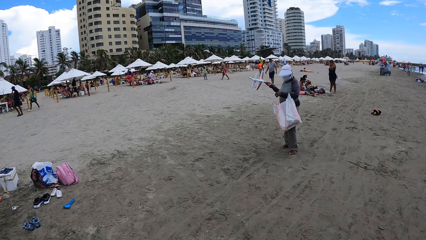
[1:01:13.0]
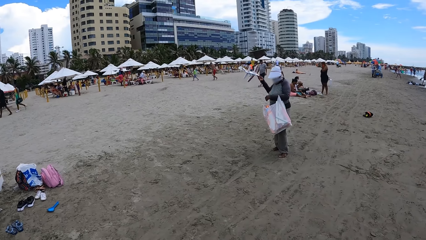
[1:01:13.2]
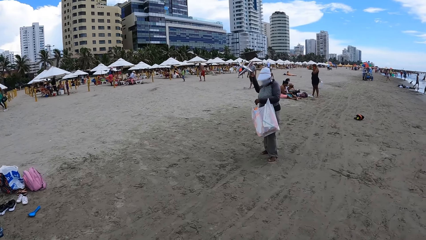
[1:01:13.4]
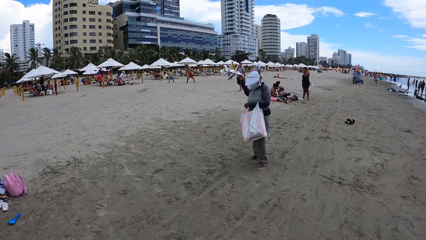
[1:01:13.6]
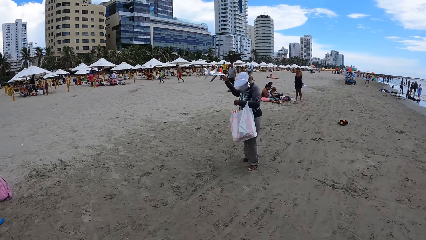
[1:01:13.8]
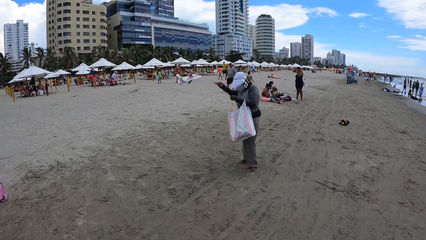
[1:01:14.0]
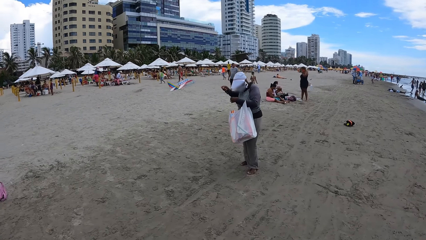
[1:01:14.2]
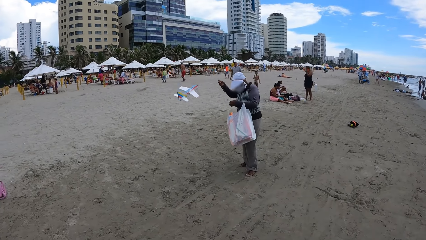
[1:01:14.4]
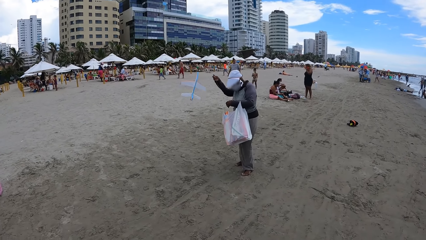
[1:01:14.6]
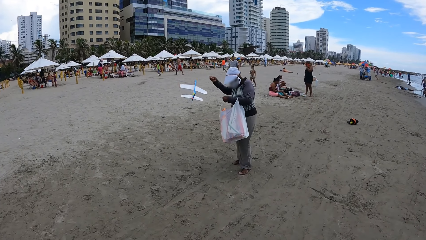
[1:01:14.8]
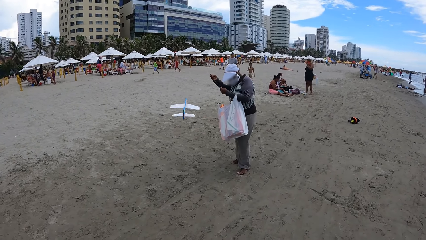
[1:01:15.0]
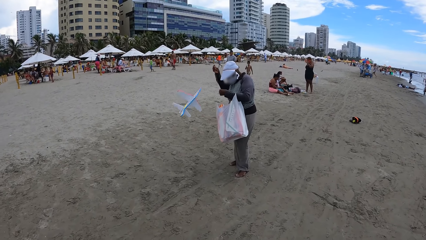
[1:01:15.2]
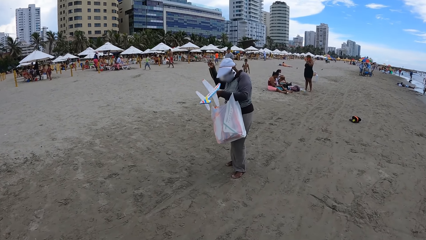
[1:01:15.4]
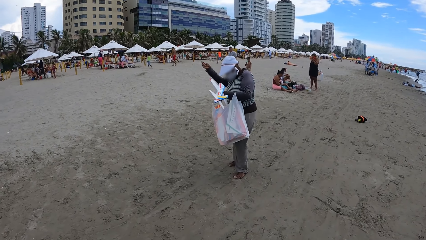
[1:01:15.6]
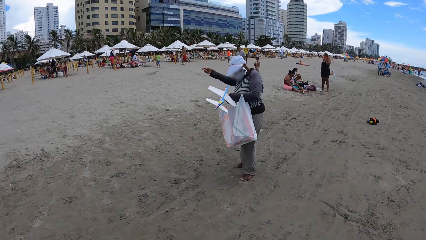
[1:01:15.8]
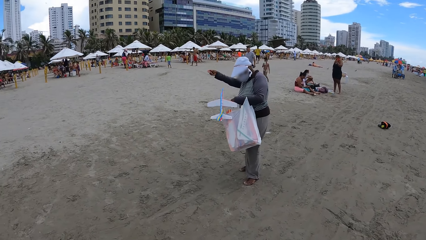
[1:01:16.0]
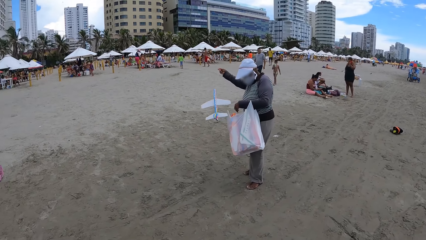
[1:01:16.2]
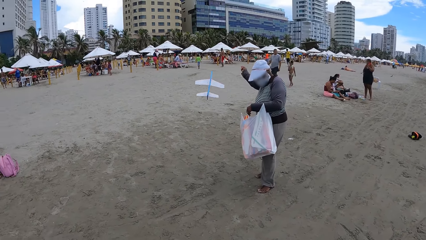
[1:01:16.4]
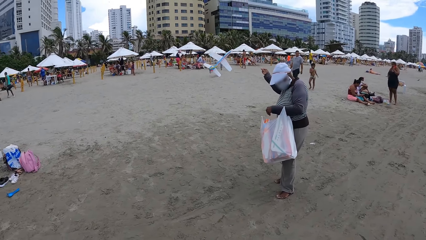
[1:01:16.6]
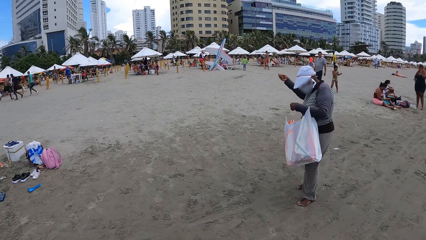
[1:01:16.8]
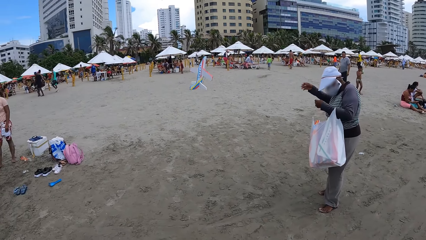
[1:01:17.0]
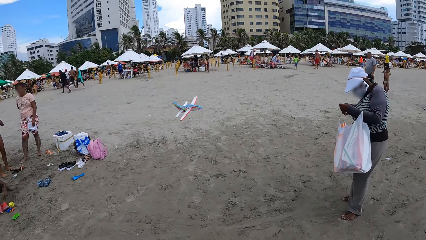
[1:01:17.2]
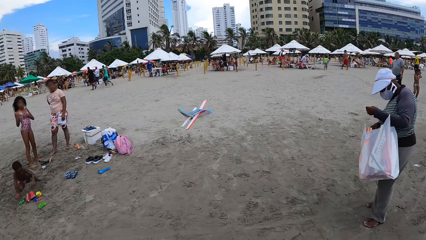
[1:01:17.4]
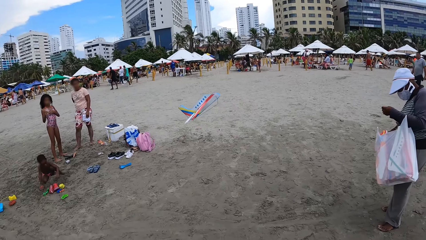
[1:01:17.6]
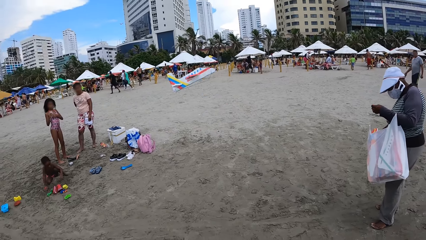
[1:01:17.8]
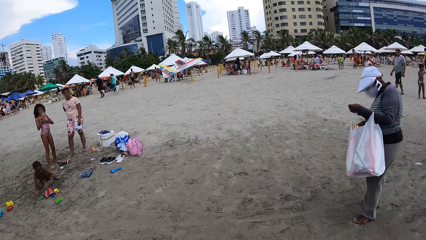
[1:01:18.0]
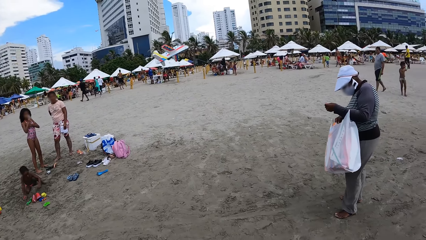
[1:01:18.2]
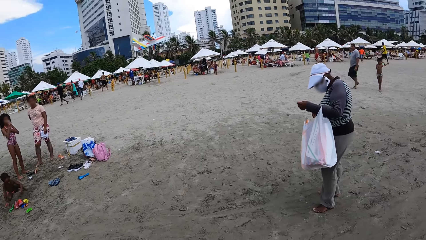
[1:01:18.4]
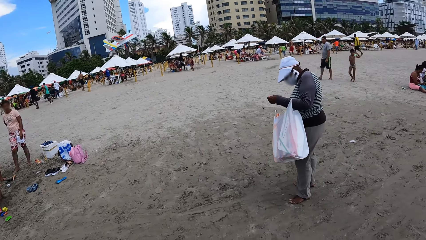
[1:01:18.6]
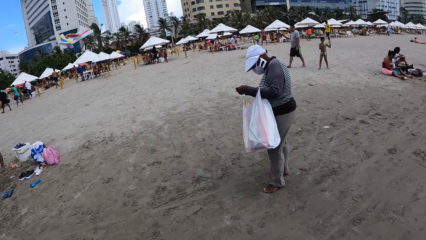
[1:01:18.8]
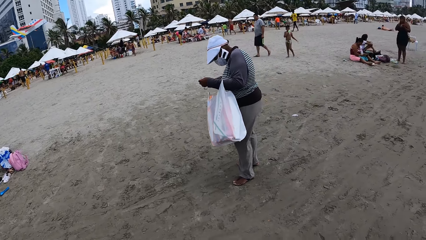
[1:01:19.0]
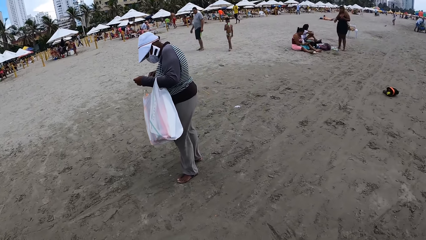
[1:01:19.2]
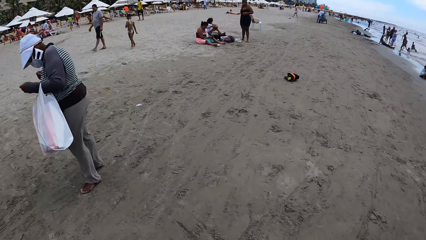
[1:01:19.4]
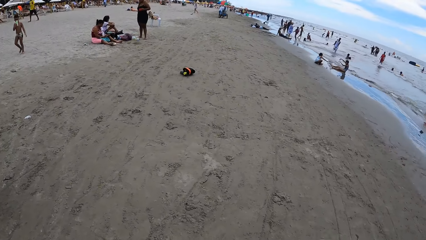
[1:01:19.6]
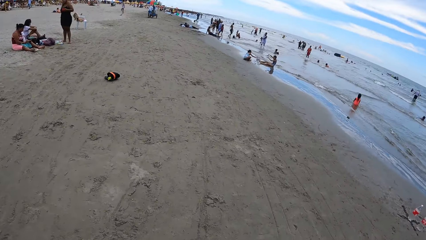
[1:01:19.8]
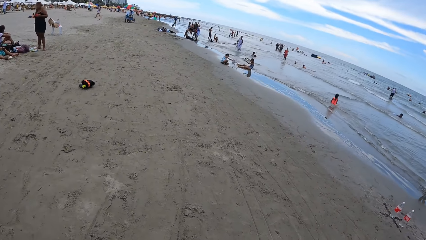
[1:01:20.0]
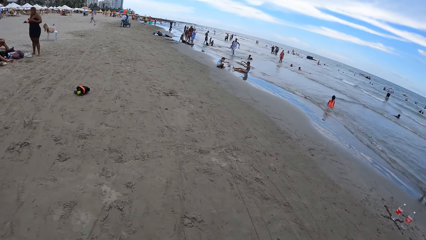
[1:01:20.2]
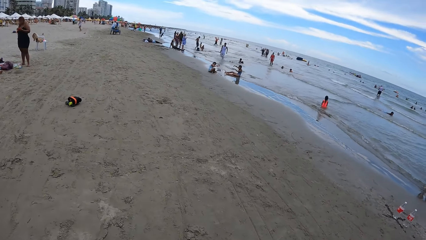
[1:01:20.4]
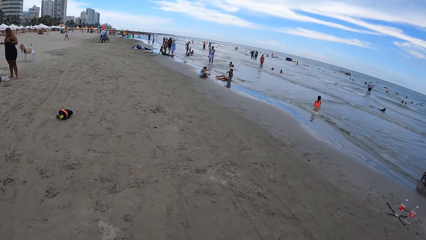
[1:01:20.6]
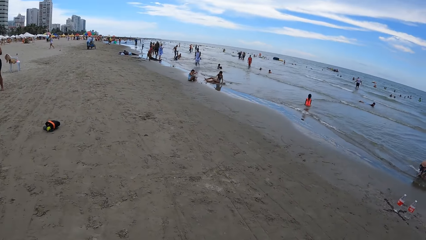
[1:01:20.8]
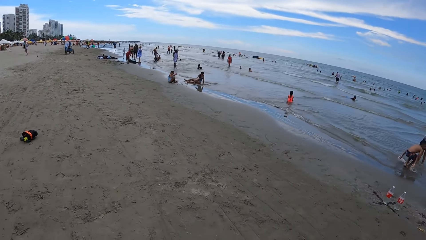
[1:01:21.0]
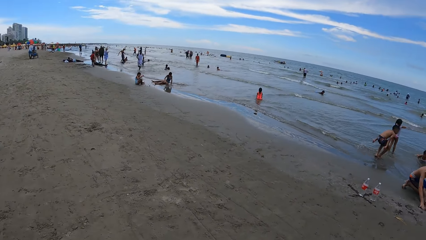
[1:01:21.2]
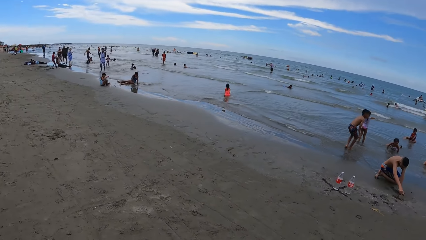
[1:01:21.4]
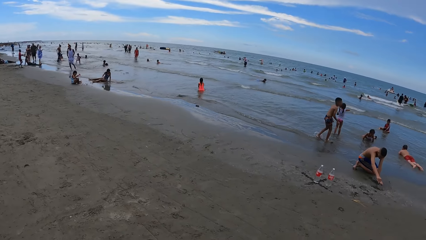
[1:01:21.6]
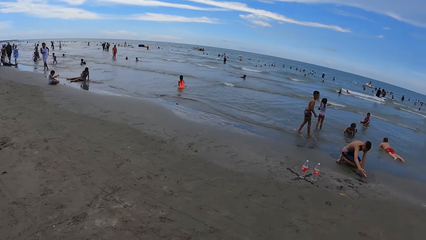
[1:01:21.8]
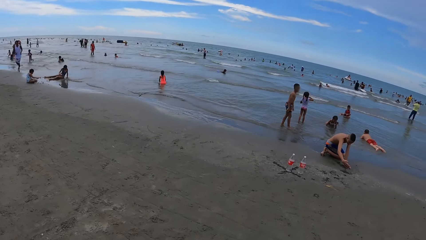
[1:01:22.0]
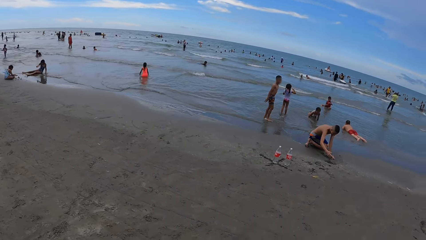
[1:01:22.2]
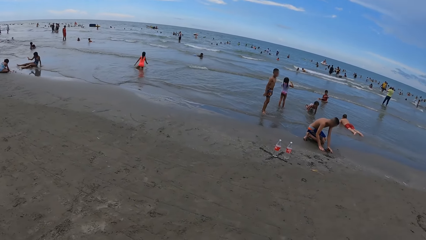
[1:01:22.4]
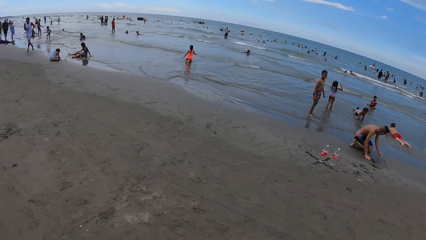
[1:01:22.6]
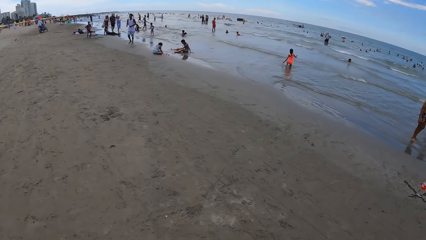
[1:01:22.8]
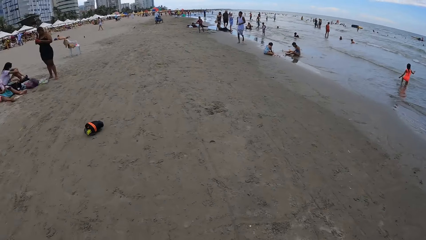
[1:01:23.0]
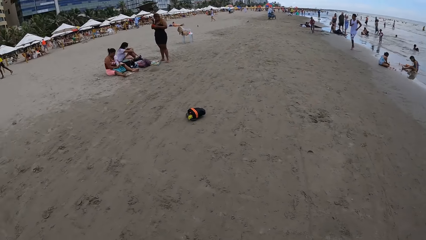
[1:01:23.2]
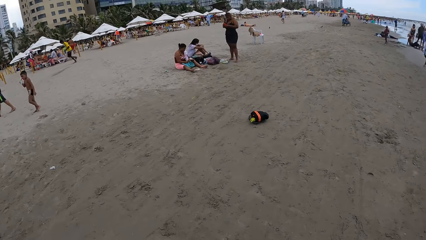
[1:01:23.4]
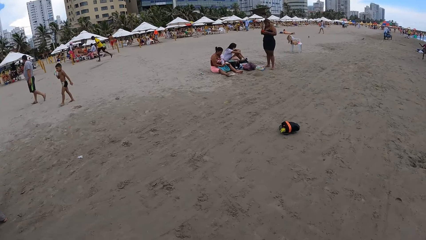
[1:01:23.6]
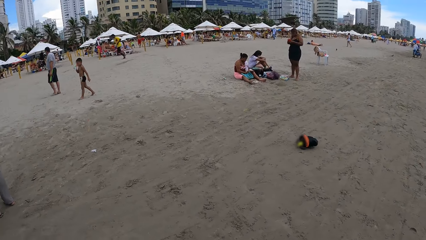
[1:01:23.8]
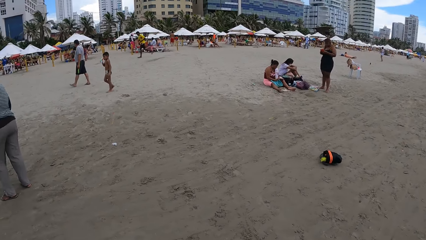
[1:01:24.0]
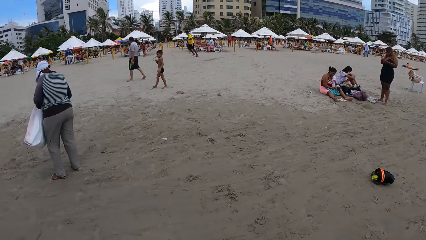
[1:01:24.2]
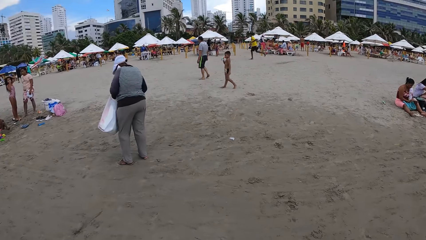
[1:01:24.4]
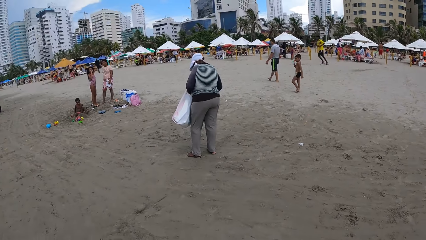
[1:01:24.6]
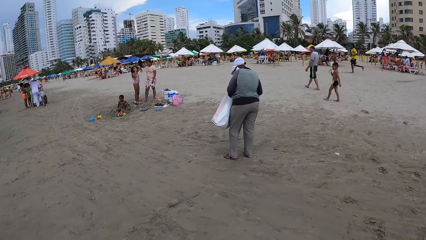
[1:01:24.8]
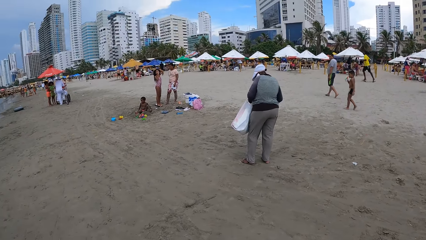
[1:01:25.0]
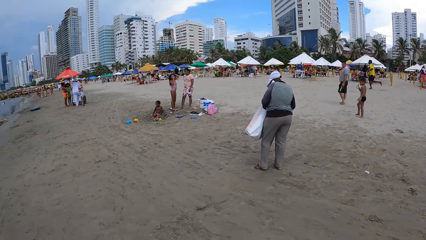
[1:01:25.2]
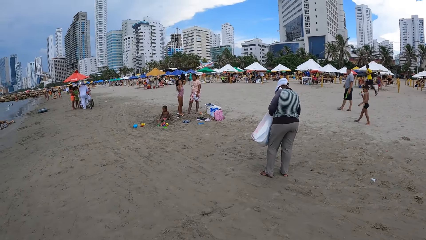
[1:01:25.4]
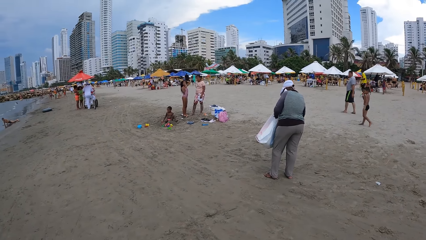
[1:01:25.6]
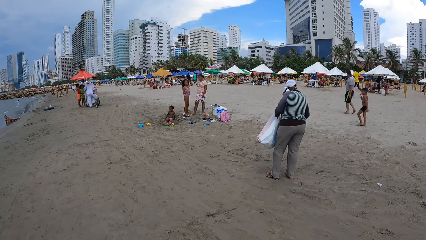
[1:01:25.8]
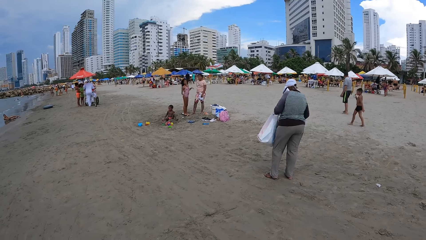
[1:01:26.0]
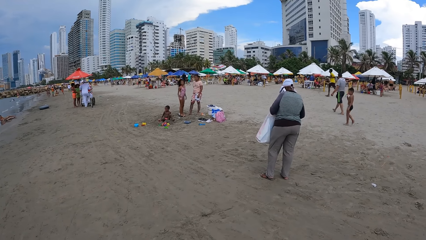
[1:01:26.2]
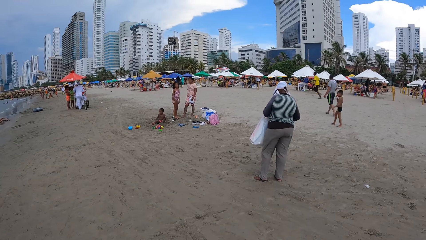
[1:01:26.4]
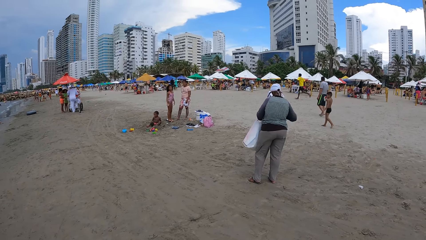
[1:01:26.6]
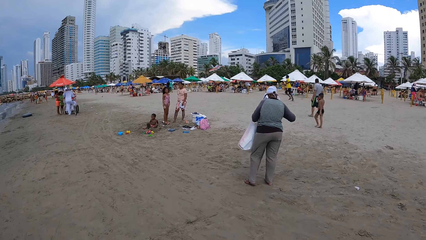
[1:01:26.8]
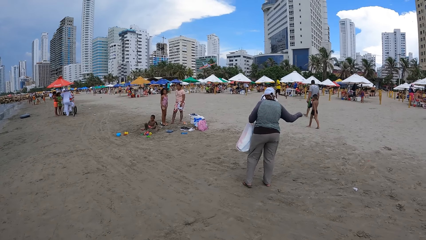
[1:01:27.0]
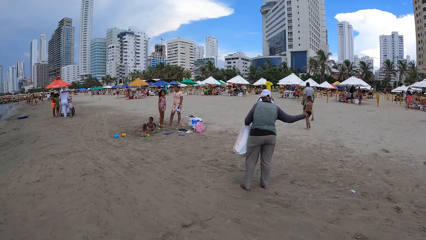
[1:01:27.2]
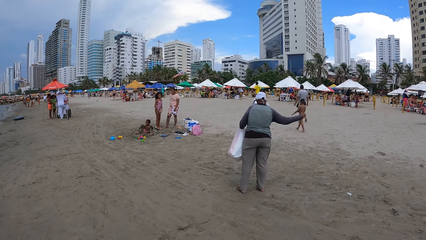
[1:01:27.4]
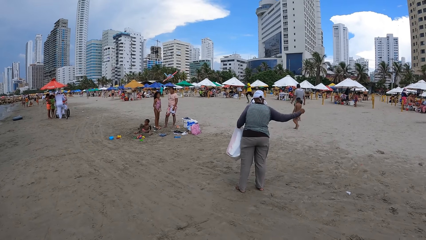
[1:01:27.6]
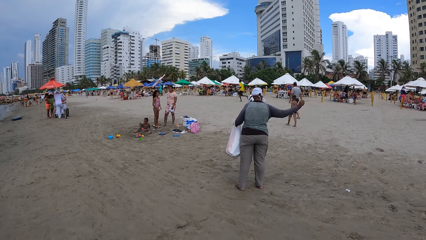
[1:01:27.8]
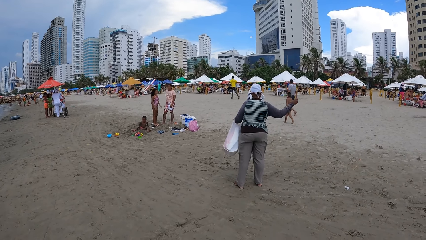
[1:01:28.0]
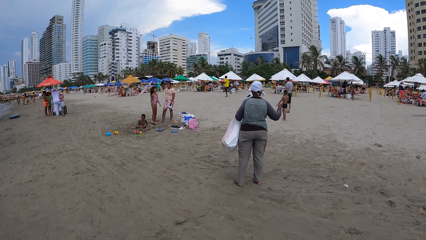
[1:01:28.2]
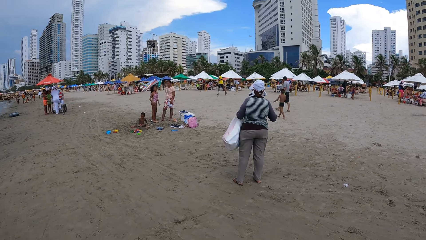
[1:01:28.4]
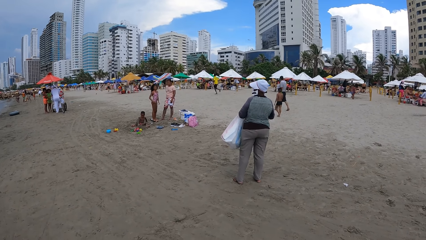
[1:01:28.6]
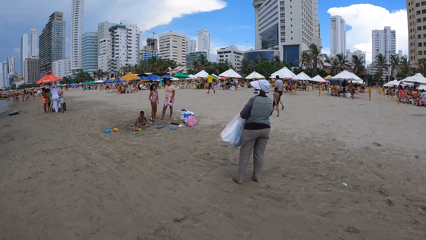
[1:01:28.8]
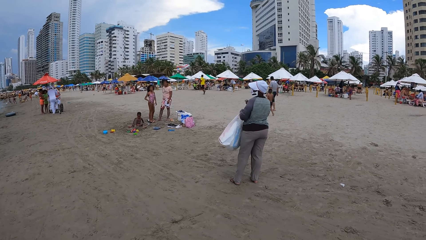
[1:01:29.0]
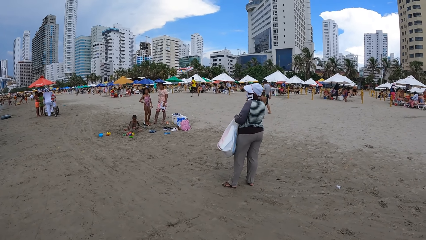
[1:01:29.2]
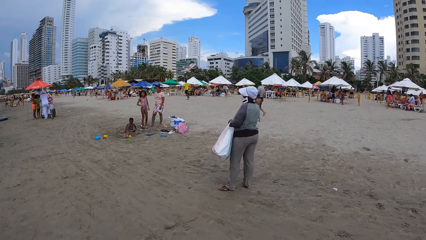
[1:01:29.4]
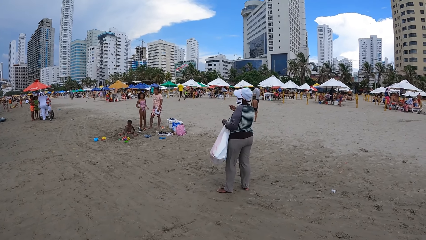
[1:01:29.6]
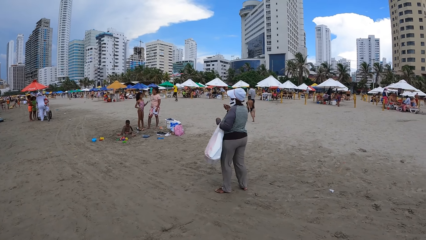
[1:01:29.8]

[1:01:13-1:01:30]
The camera wearer looks at a person. They walk around the beach. They look around the beach. They turn back.
